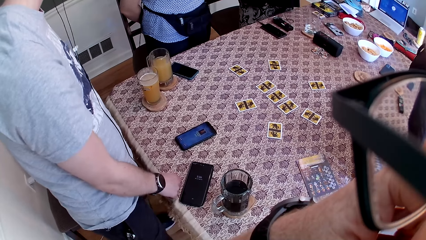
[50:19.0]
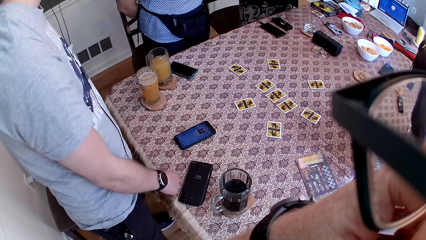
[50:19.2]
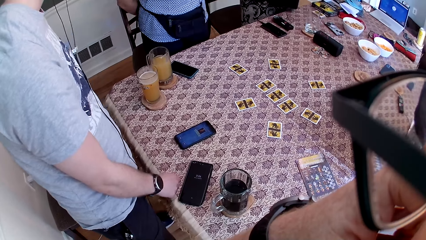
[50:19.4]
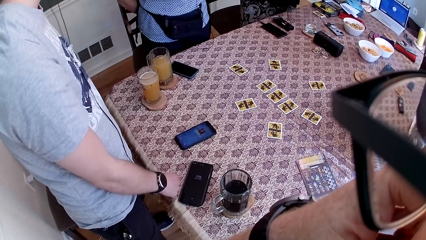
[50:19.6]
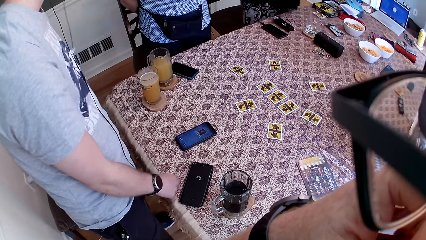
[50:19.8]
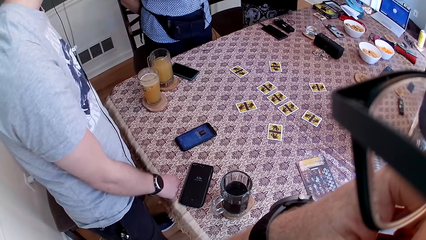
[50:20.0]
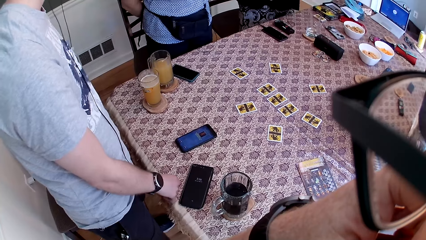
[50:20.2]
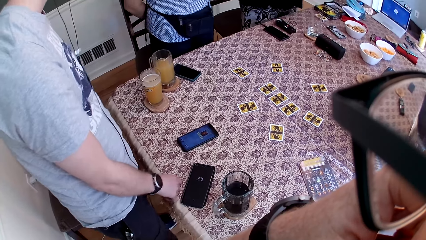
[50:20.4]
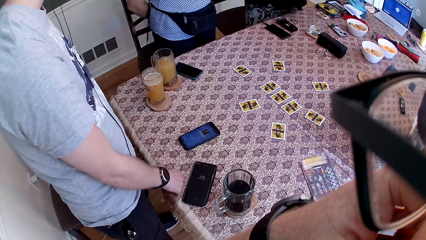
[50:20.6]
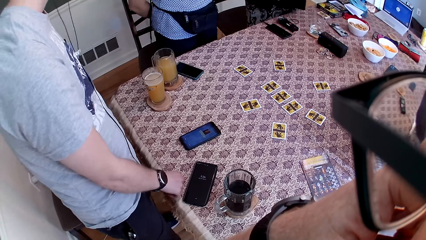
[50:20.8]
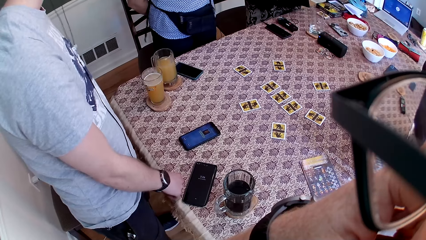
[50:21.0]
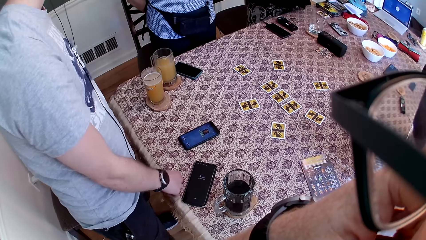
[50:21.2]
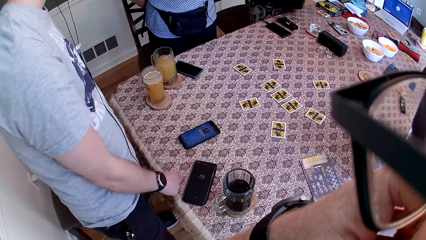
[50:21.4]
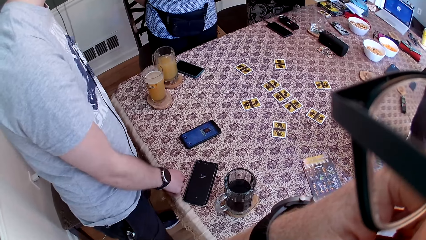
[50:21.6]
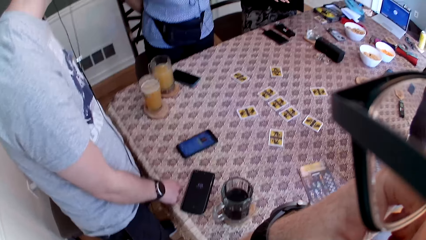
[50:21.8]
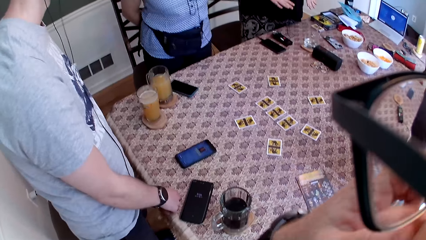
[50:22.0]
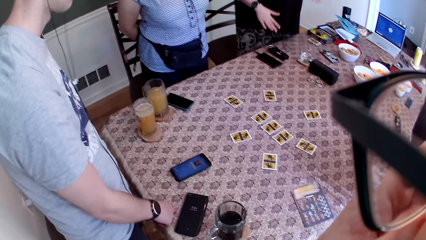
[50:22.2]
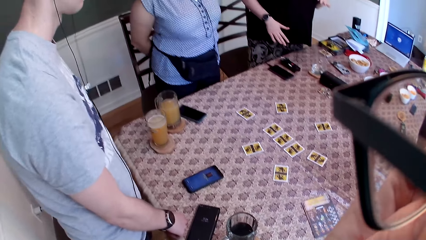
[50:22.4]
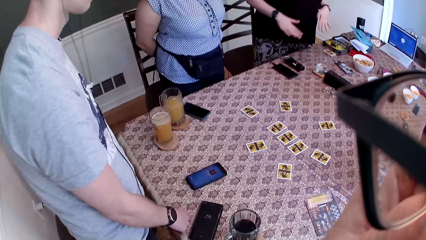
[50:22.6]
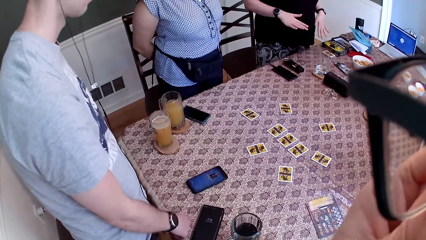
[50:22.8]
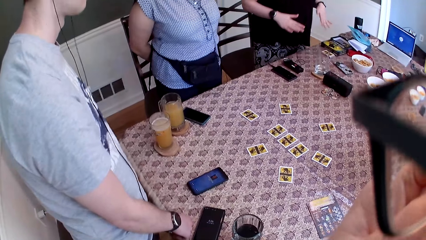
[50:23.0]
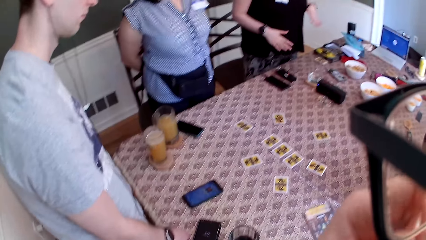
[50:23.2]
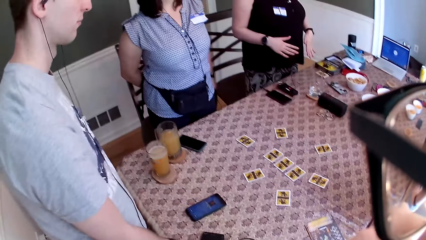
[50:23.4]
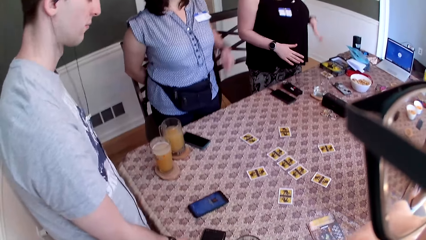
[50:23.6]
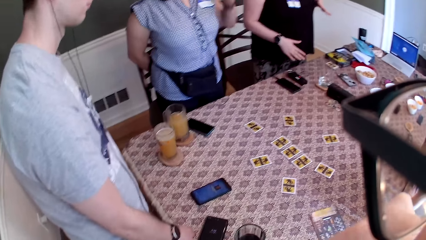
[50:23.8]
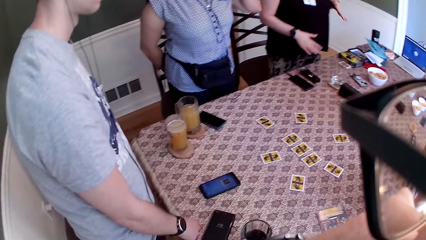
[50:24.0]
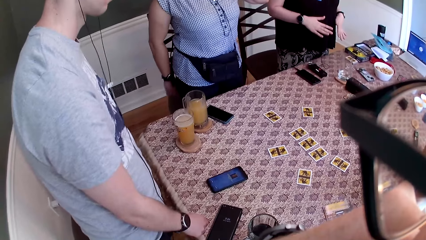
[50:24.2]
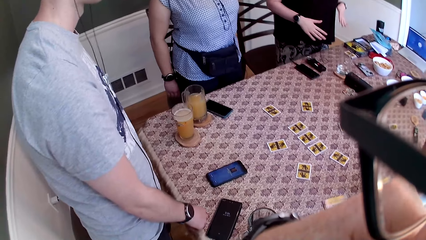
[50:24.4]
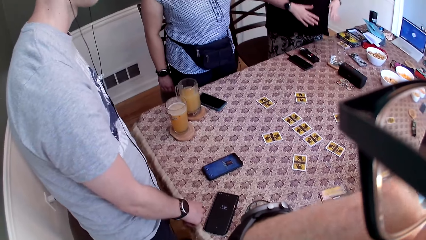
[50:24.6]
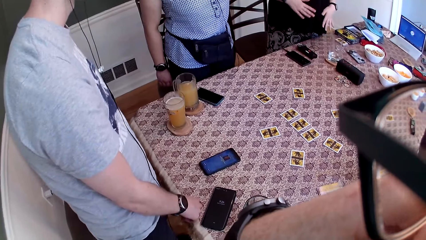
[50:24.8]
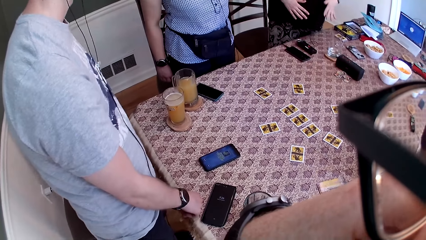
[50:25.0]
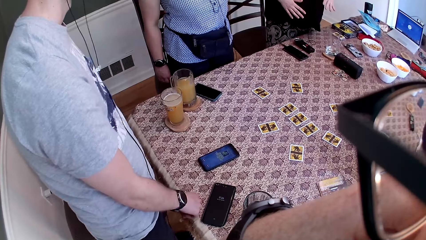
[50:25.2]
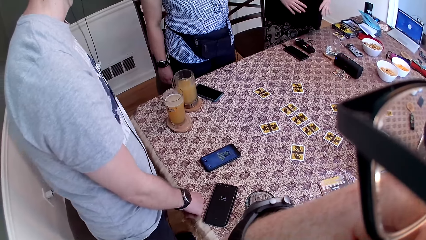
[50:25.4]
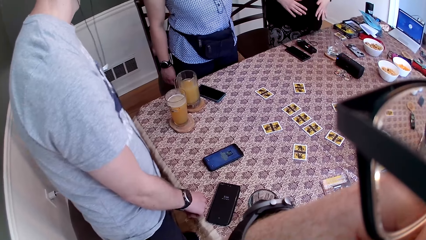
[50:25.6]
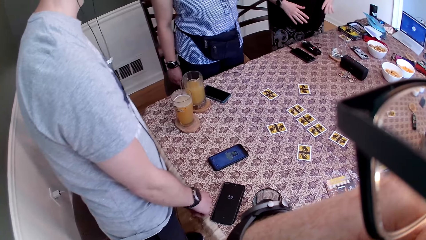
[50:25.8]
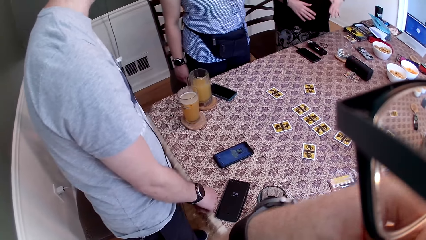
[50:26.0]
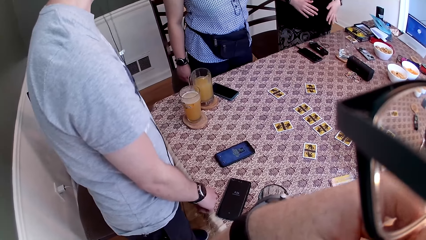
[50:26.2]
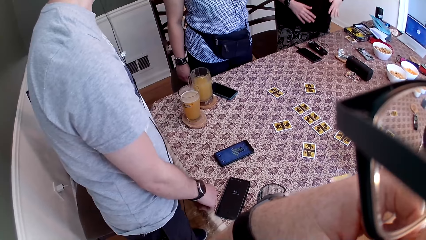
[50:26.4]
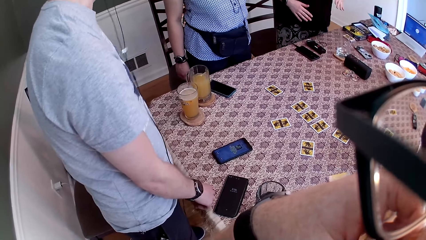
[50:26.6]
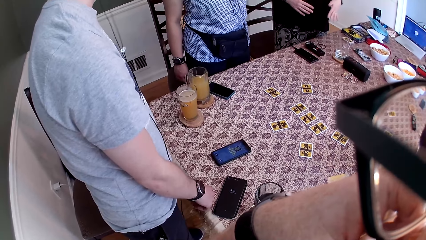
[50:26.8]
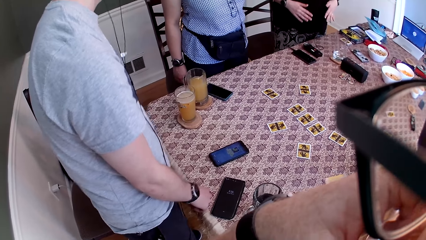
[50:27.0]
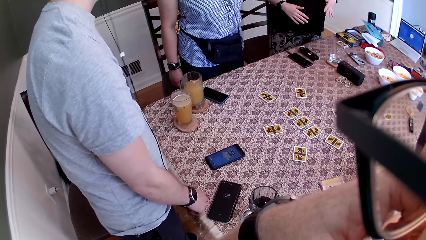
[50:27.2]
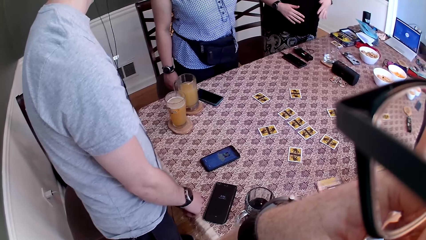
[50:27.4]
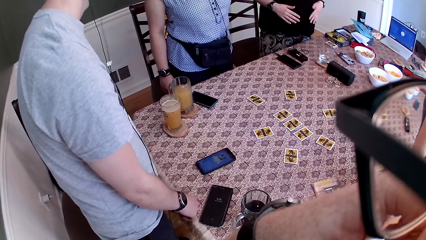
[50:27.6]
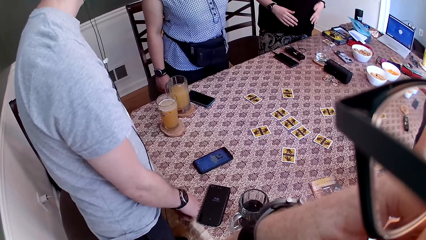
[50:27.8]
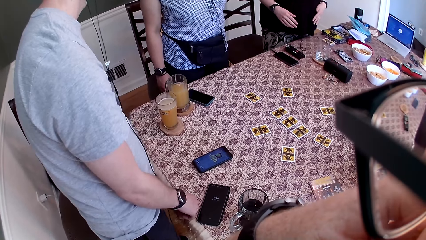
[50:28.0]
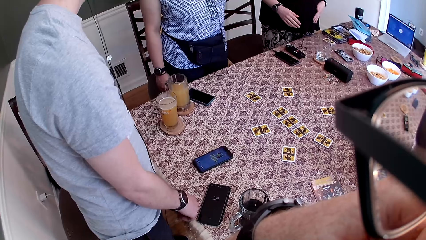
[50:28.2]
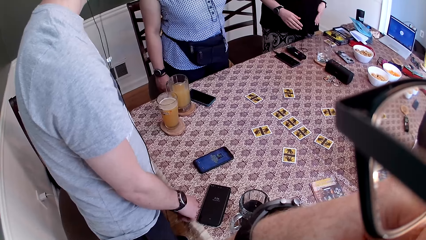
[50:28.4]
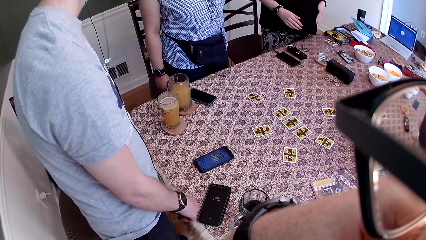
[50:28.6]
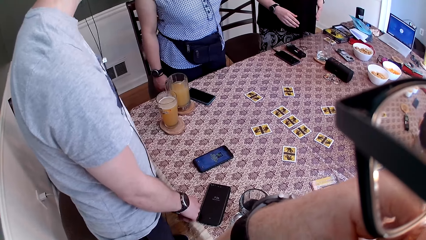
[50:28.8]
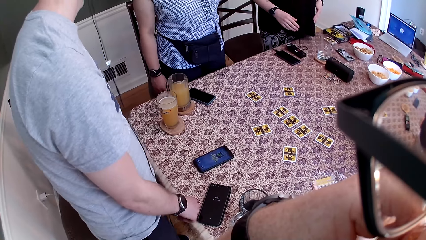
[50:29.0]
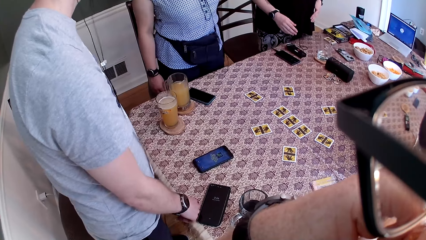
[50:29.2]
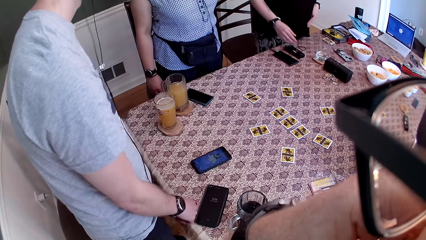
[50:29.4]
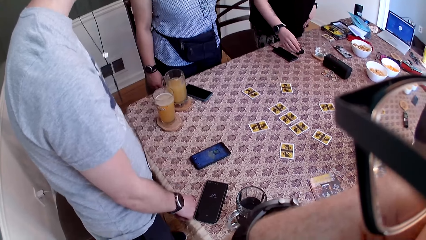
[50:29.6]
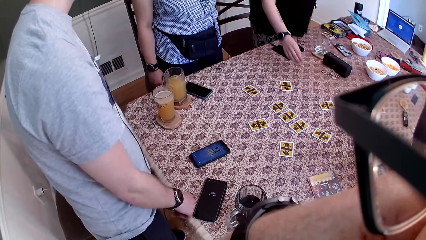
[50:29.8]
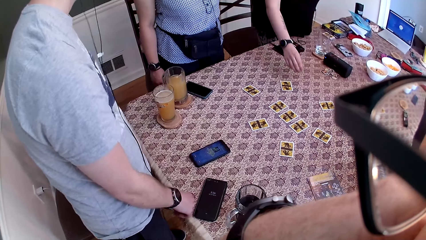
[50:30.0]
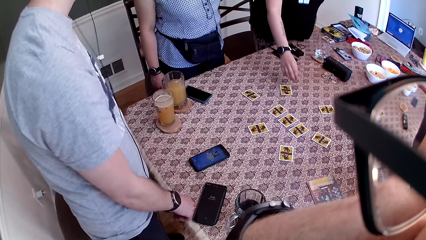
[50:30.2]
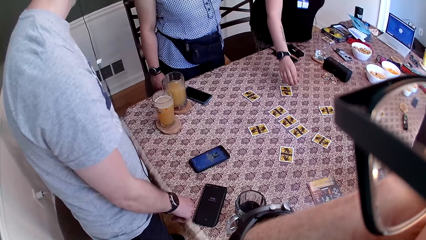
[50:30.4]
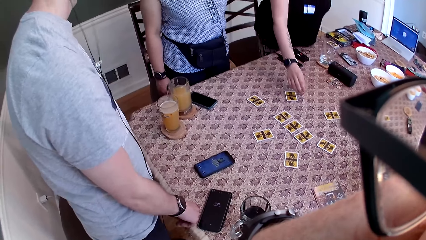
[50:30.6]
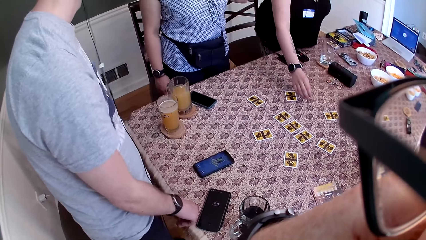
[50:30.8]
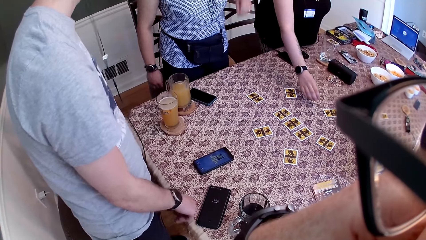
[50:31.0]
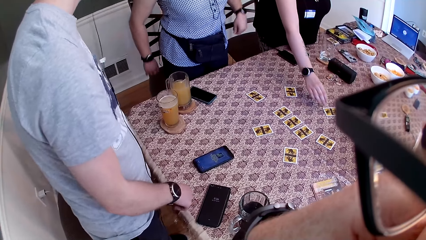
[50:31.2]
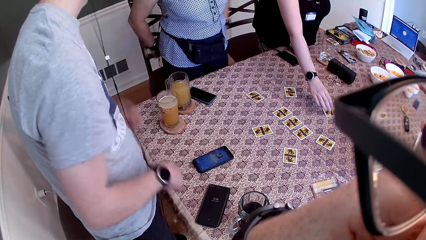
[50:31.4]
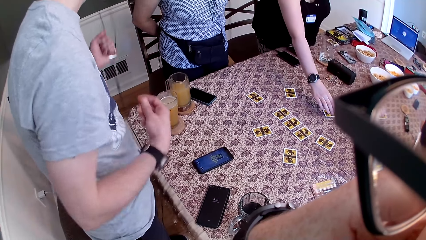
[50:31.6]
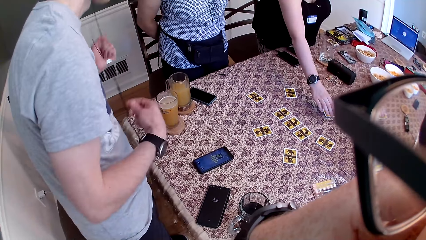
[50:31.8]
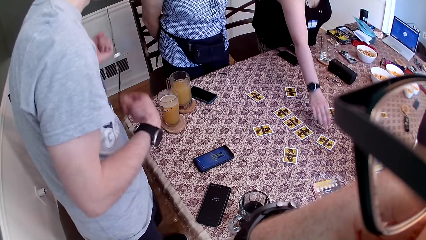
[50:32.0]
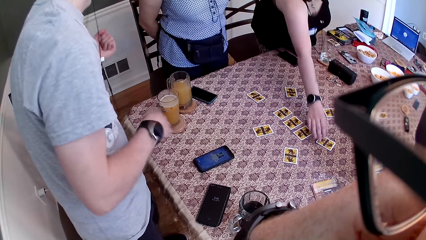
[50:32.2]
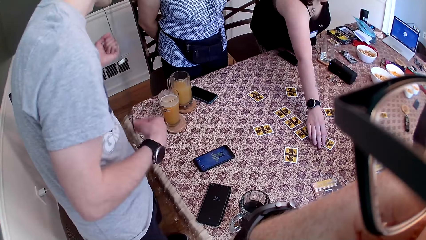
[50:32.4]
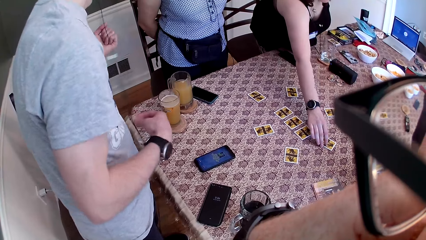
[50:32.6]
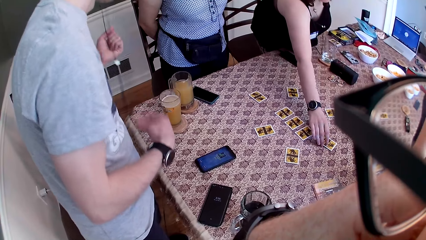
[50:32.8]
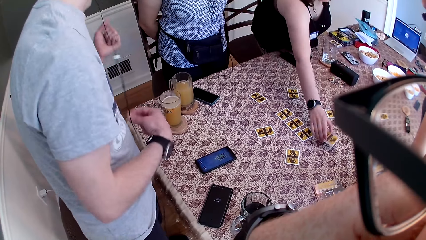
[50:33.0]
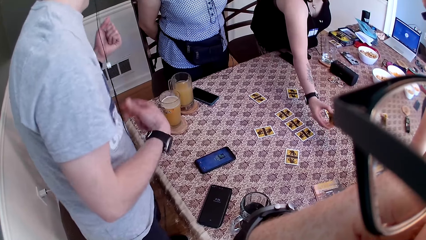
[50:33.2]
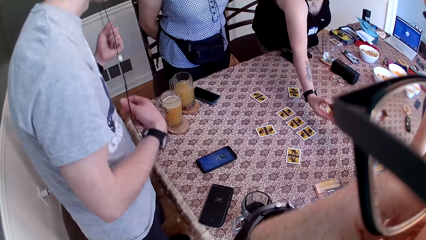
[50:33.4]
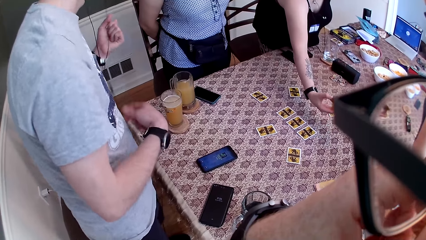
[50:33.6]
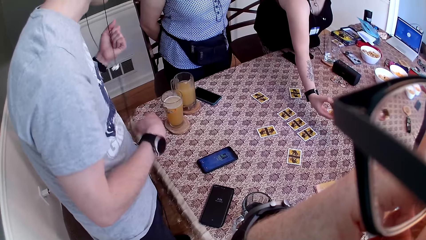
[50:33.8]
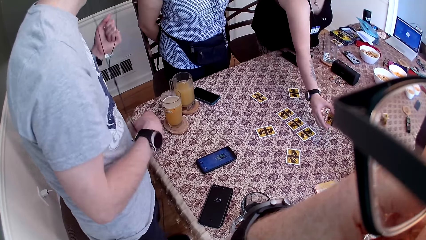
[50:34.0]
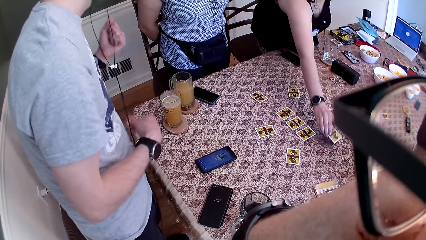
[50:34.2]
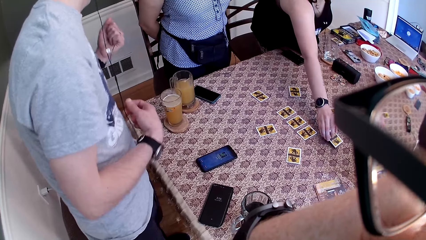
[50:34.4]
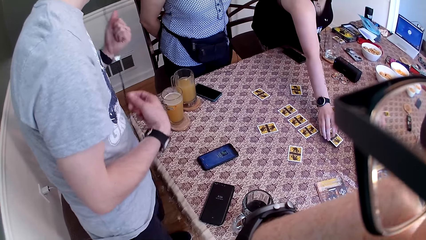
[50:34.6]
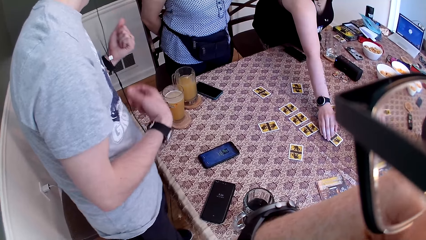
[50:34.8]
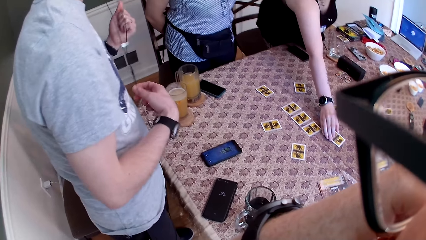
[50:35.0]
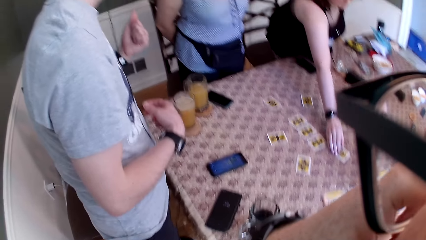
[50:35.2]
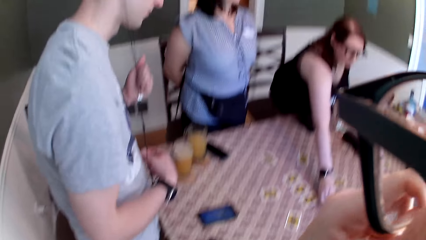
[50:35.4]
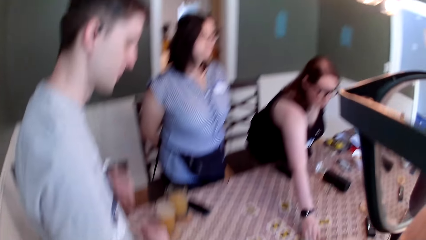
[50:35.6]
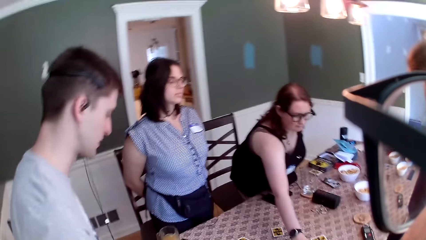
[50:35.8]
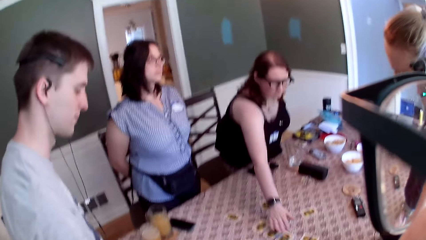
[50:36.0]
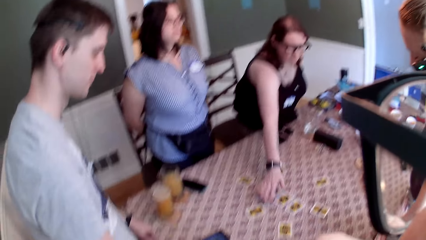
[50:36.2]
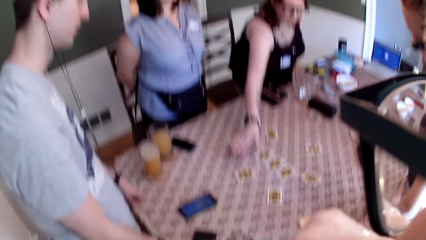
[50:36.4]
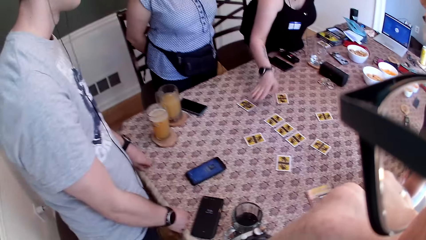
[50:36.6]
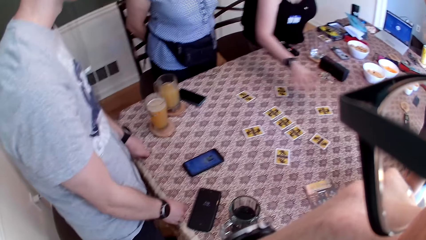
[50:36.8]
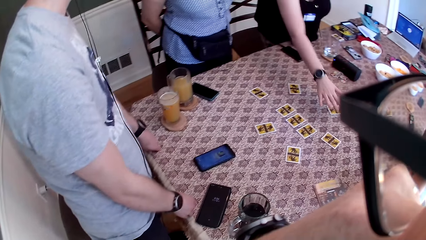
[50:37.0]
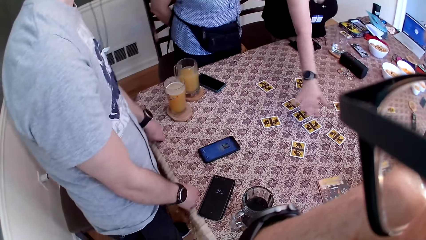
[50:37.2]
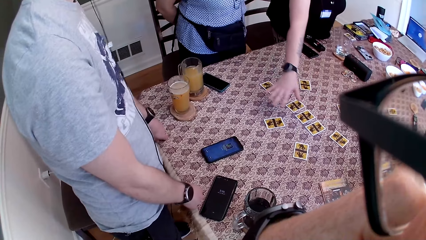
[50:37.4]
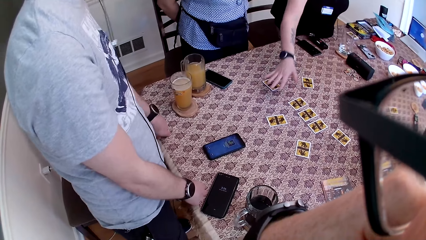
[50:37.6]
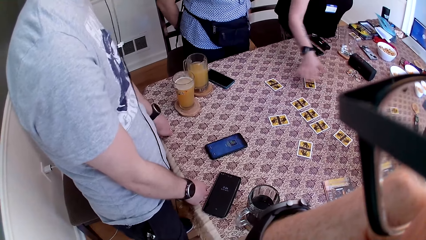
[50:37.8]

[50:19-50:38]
A man moves. The camera wearer scratches his nose on his face with his left hand. A woman dances. Another man moves hands. The woman picks up a card on the table with her right hand, drops the card on the table with her right hand, and moves her right hand over the cards on the table.
